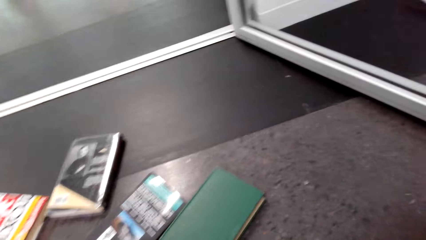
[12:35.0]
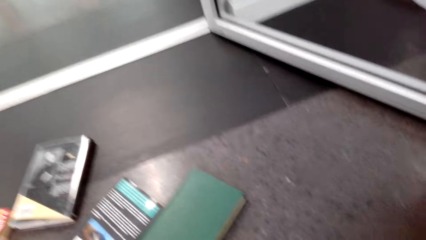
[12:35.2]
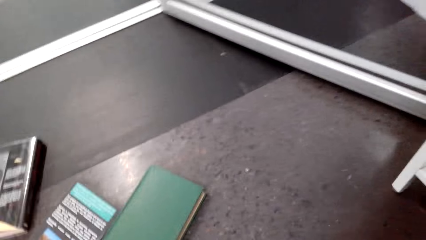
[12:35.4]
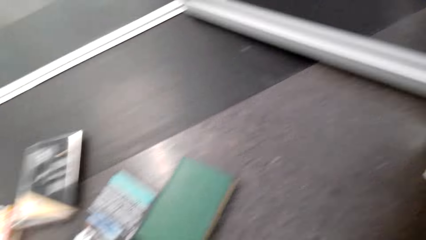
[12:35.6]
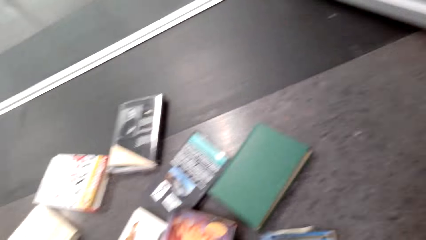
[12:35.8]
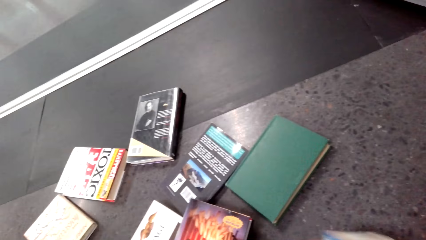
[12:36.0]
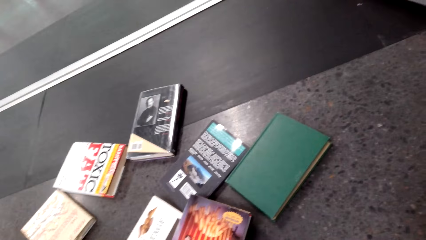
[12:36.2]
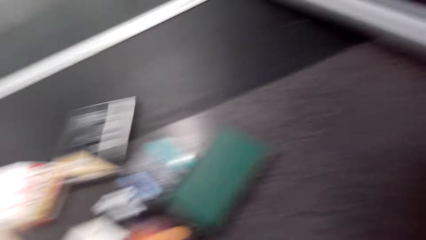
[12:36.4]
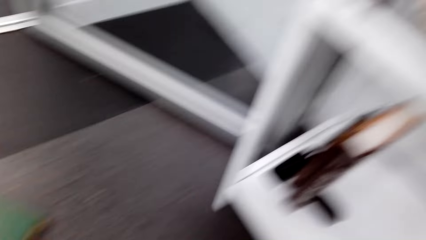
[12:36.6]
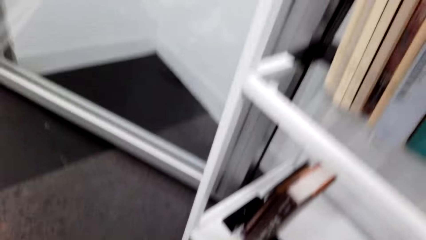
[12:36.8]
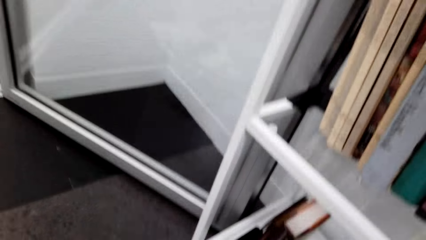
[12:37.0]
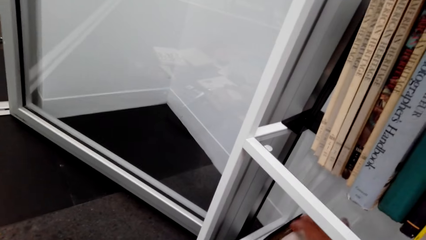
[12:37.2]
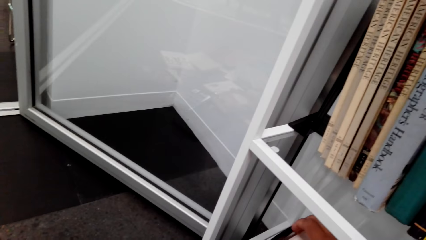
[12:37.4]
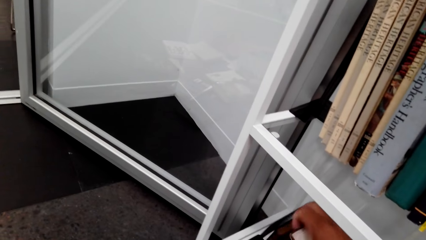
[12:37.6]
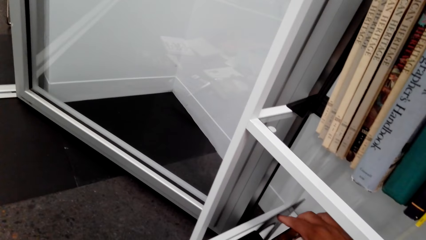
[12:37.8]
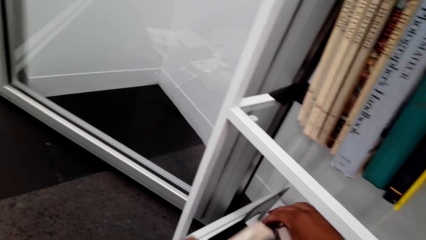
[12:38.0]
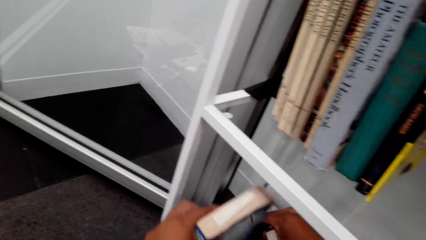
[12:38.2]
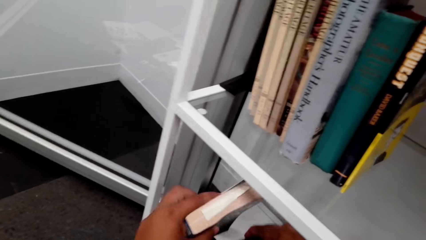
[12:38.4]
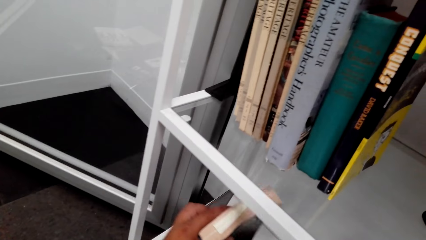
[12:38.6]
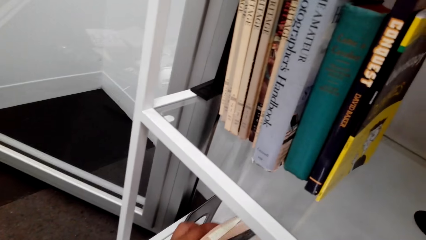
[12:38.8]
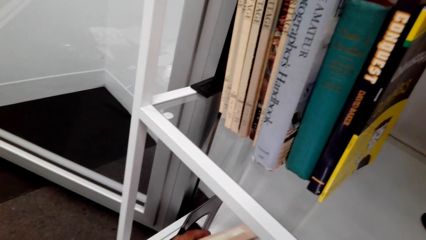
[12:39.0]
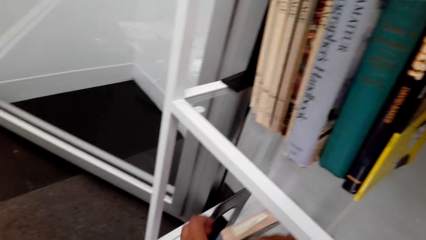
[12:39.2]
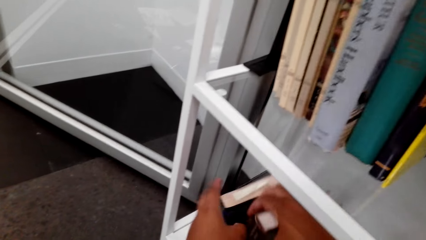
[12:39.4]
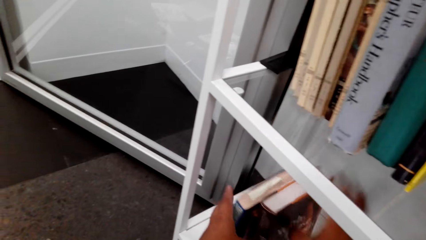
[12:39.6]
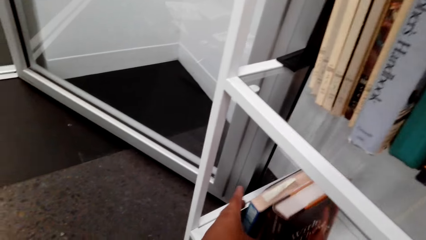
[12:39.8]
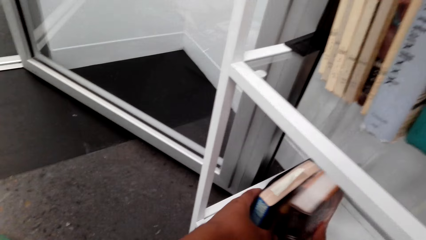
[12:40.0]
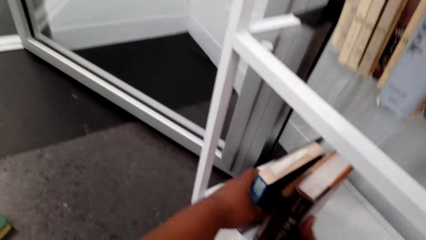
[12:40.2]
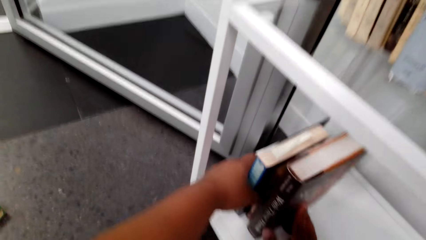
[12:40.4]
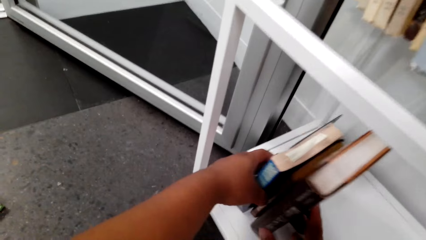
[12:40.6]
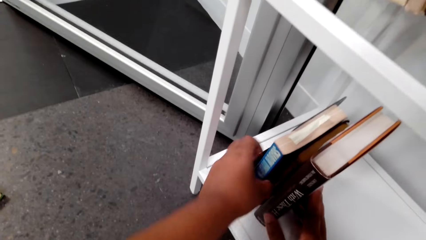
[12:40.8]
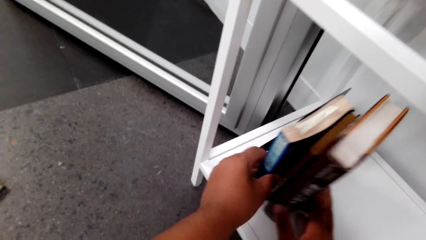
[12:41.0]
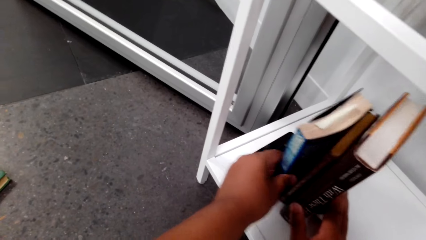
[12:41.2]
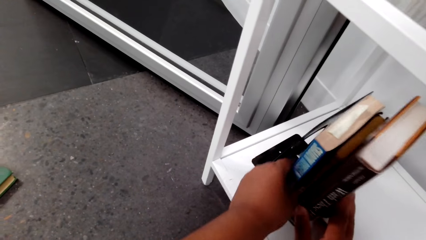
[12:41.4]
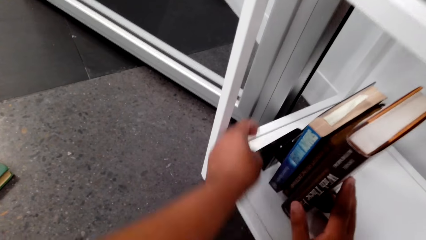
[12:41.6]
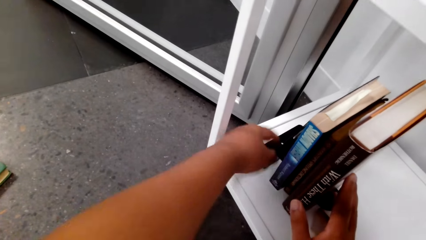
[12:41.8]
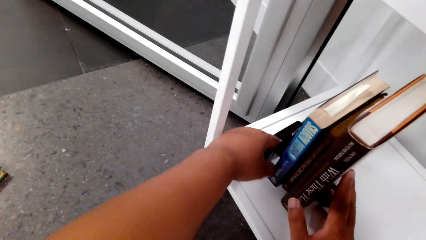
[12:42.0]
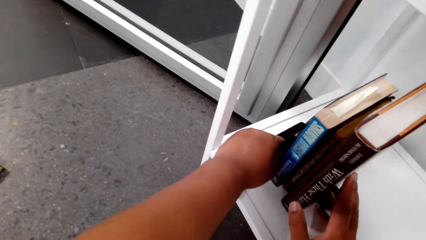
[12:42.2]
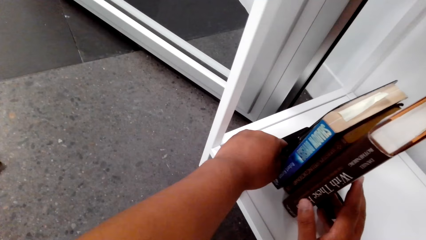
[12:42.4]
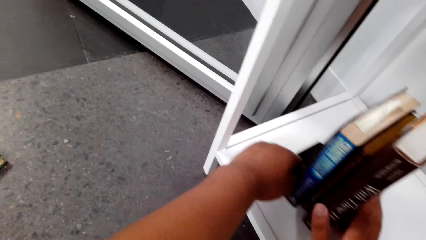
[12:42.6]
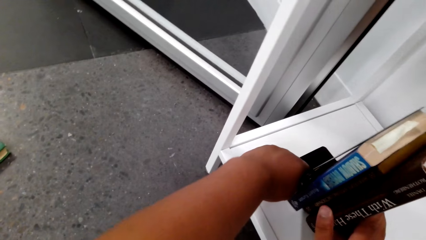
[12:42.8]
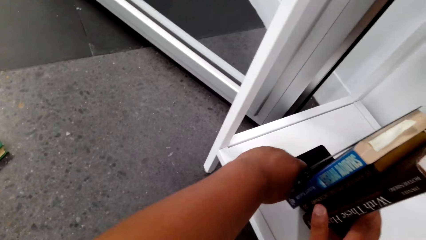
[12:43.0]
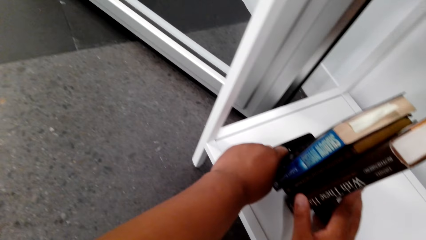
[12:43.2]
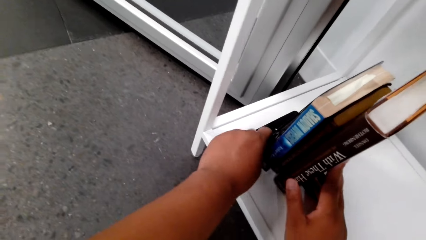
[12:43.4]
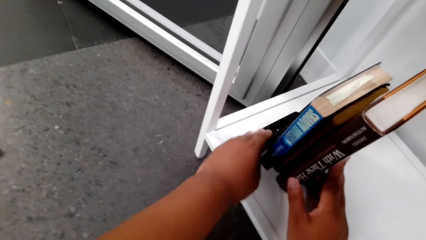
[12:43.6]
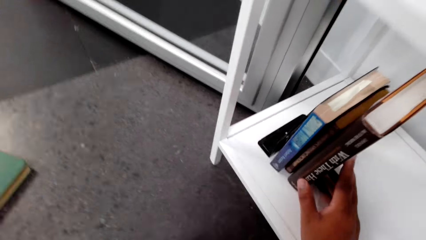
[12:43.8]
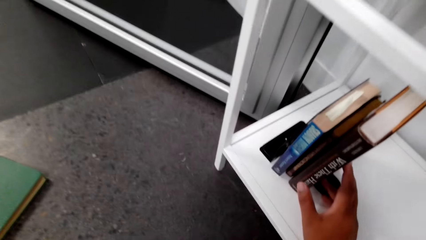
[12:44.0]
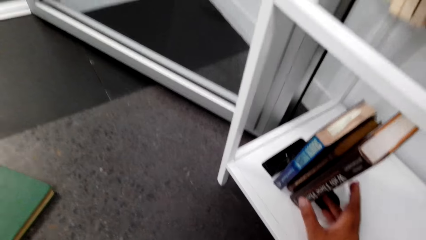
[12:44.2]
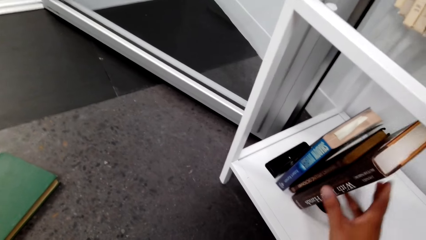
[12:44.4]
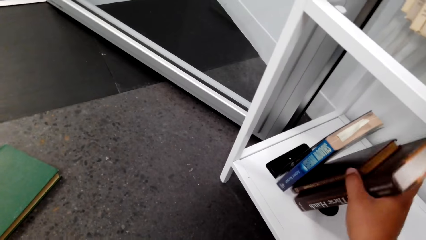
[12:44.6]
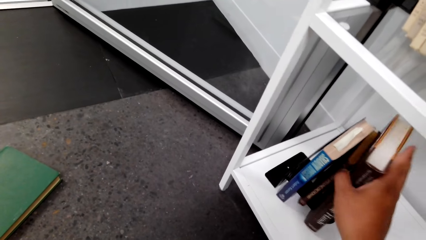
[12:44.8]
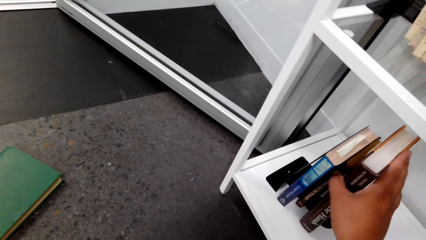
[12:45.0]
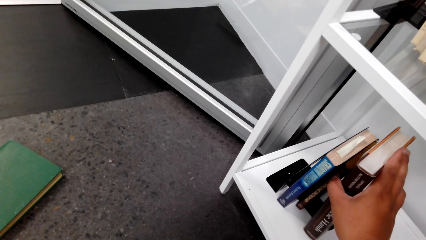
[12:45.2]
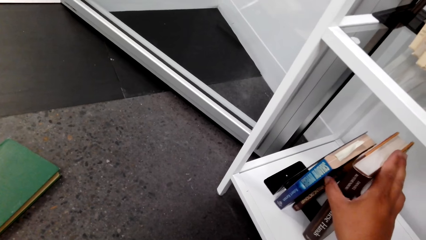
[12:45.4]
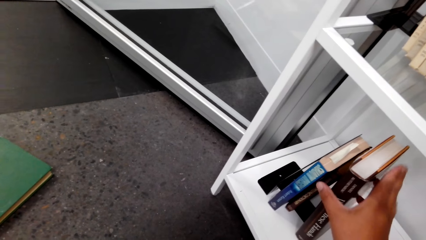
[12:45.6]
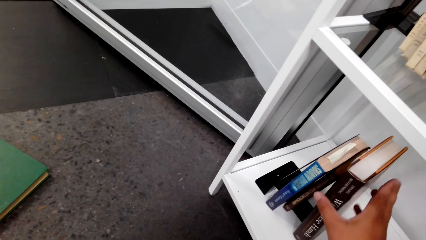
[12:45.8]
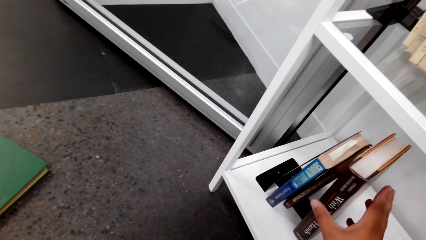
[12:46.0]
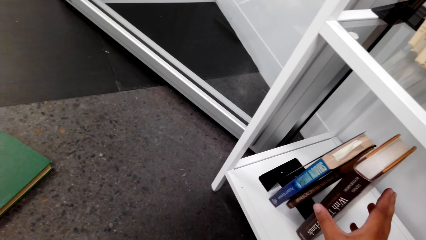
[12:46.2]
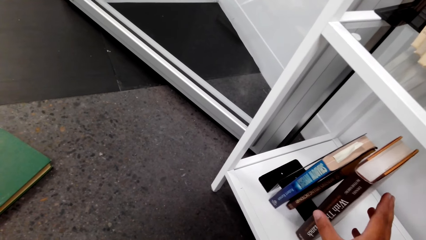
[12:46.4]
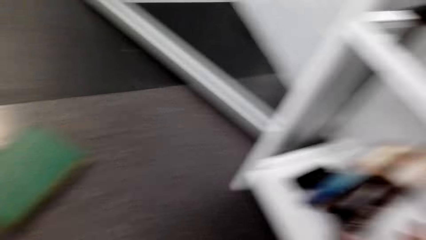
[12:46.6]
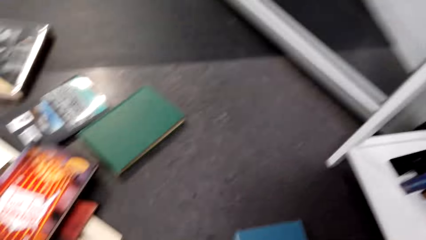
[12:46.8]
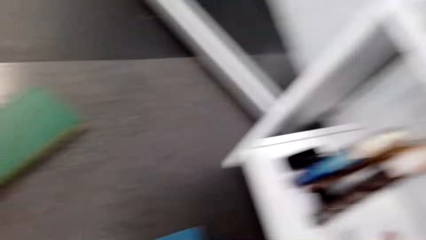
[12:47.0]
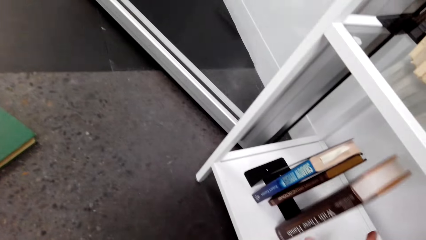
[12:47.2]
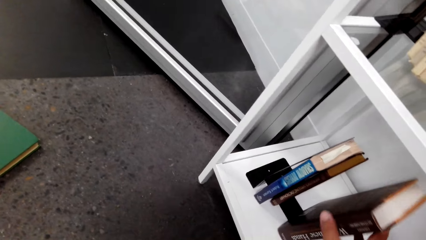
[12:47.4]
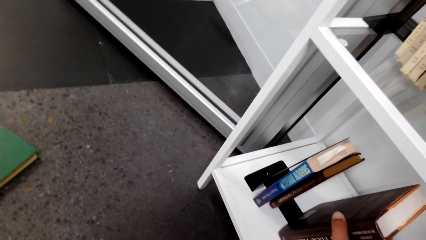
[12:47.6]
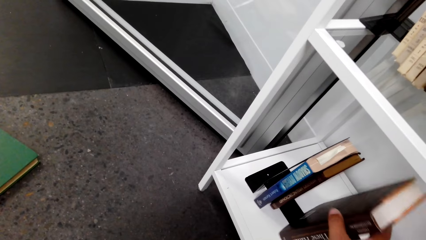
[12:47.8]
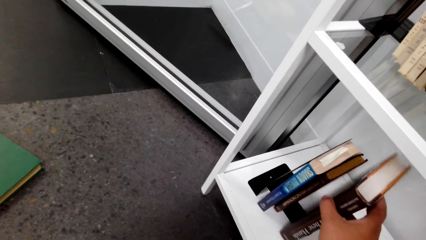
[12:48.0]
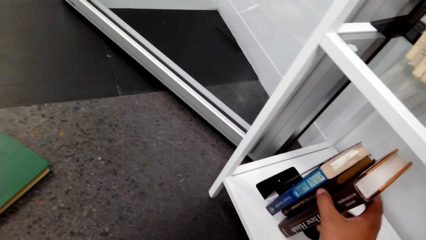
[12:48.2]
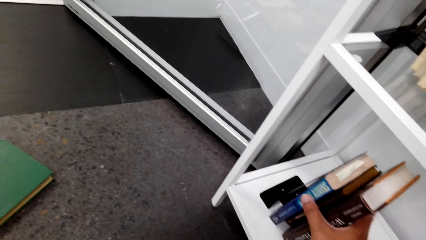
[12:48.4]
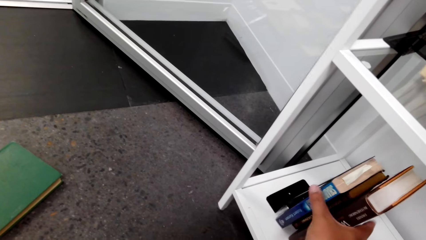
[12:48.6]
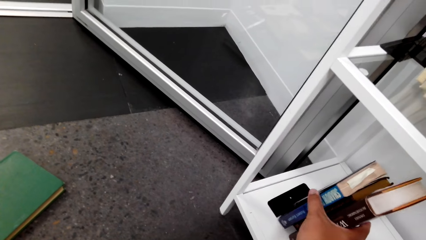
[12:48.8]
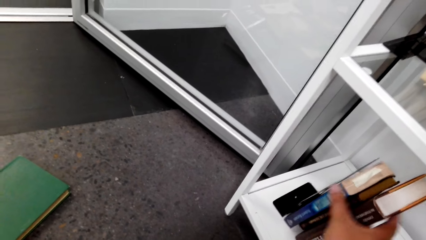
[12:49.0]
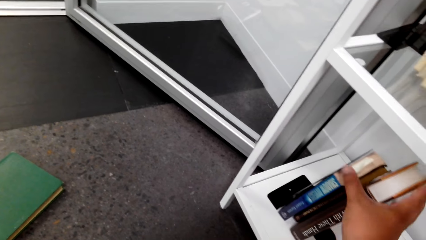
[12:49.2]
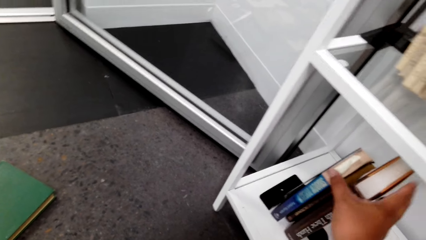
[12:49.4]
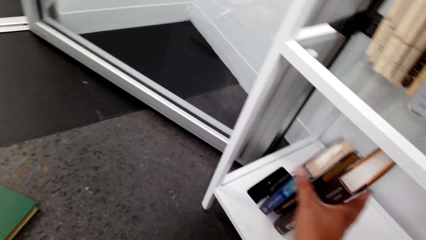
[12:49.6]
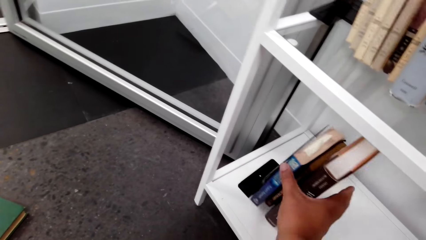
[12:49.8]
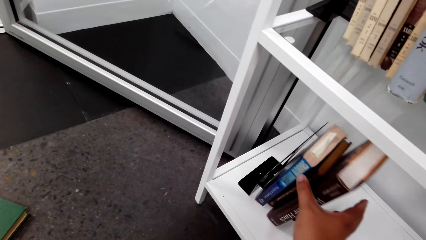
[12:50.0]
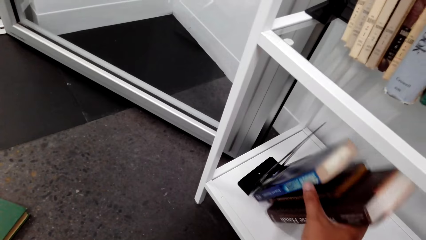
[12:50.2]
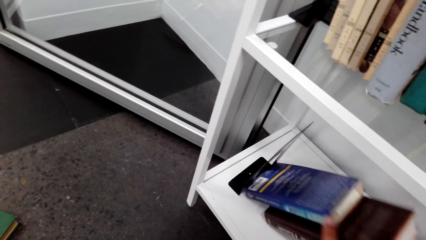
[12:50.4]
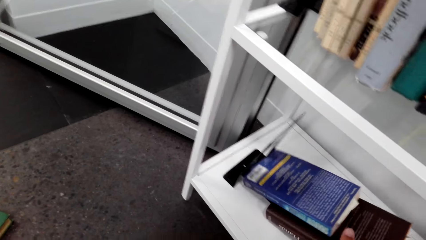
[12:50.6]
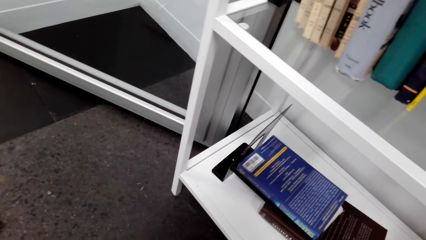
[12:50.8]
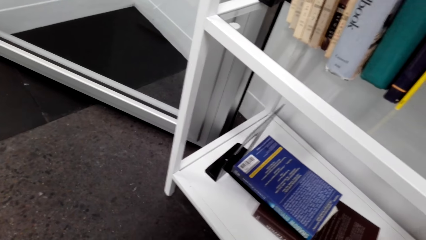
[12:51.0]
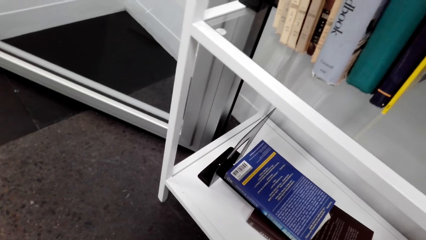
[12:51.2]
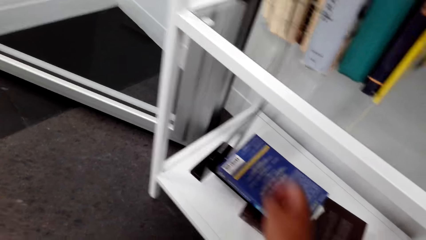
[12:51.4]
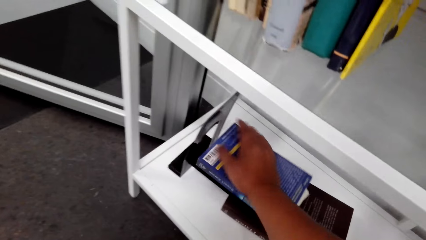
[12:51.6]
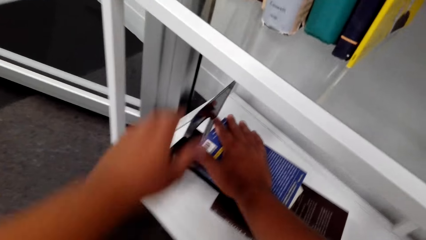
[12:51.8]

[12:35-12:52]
The camera wearer puts the book on the shelf with the left hand. They fix the books on the shelf with both hands. They push the book with the right hand.
